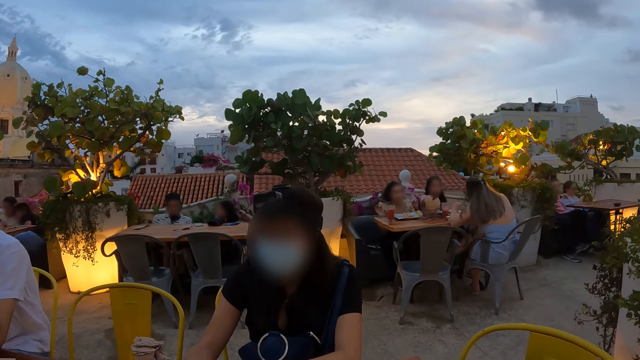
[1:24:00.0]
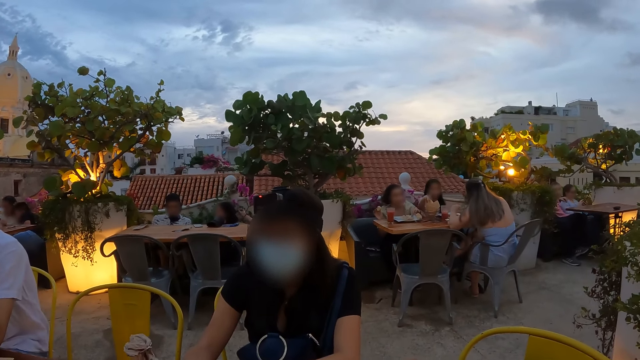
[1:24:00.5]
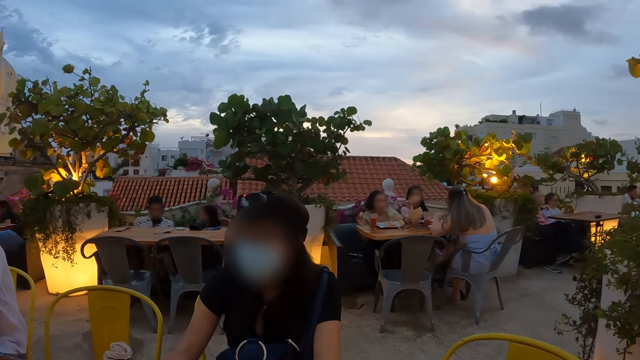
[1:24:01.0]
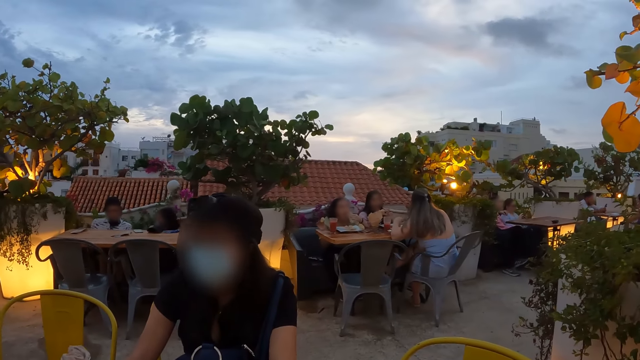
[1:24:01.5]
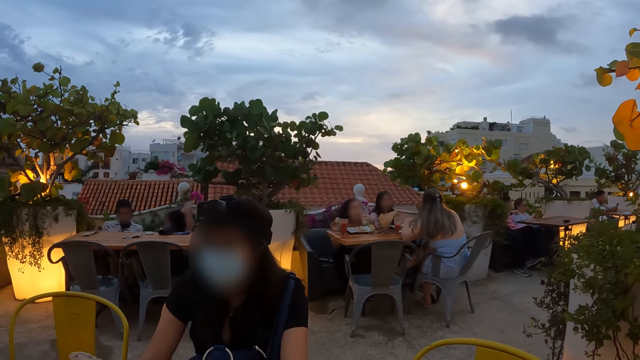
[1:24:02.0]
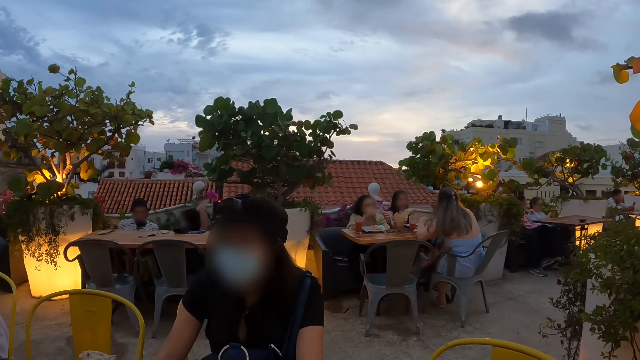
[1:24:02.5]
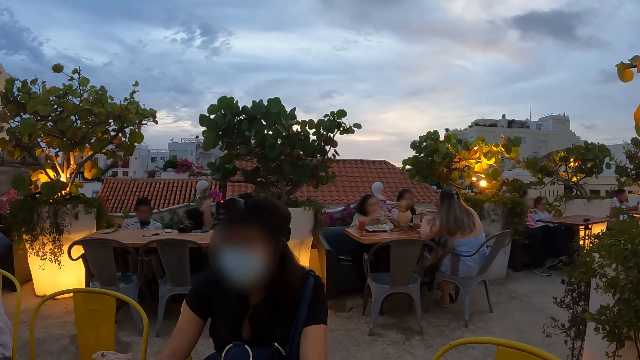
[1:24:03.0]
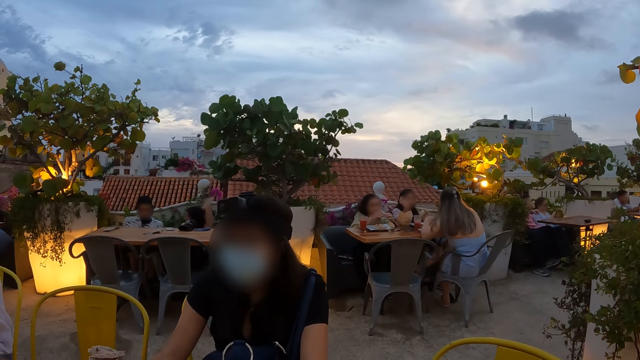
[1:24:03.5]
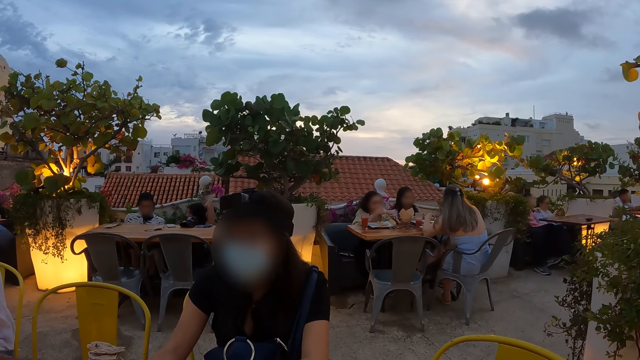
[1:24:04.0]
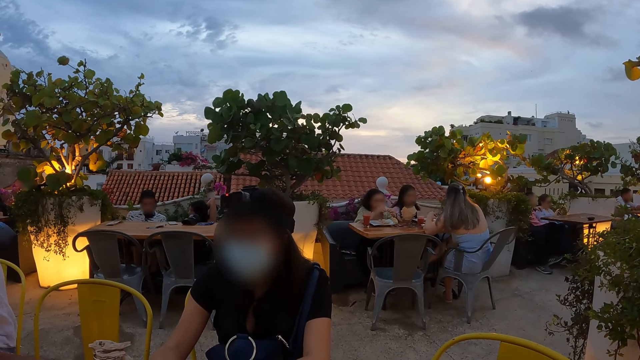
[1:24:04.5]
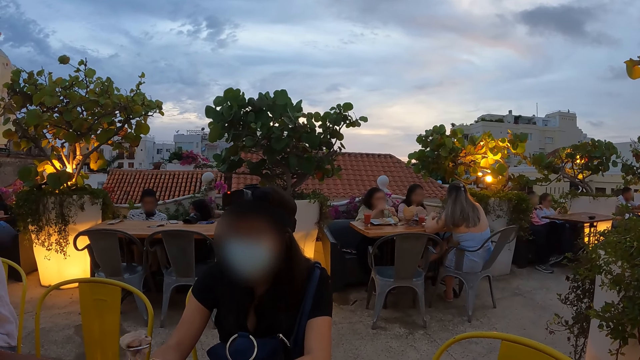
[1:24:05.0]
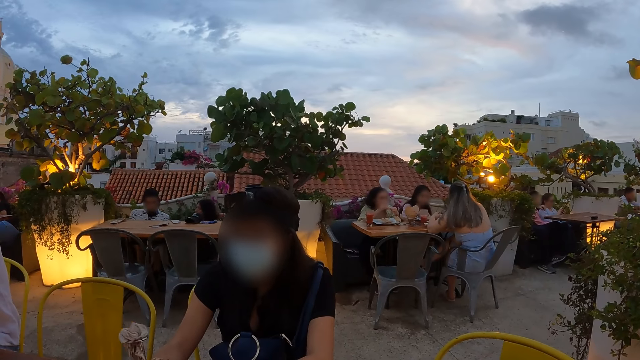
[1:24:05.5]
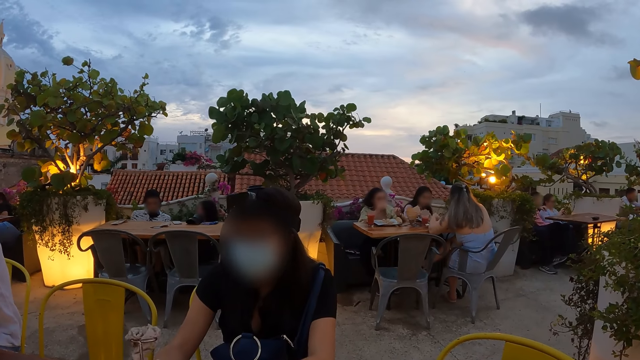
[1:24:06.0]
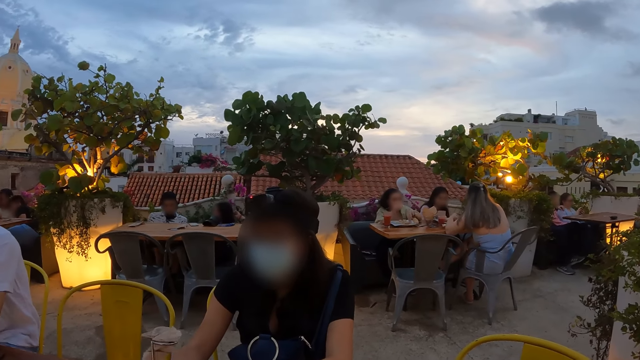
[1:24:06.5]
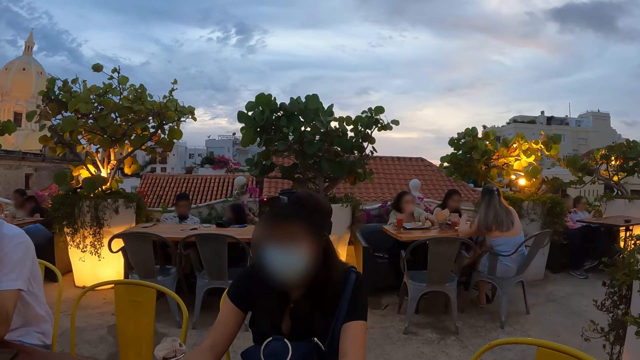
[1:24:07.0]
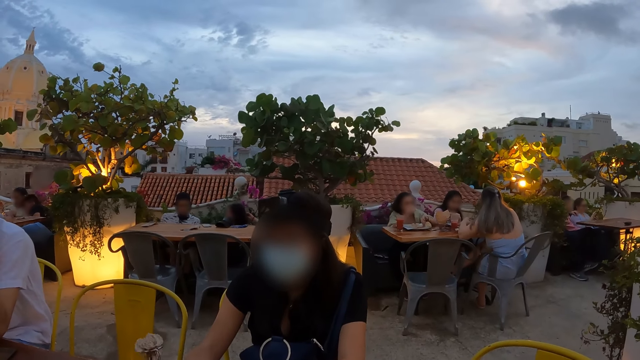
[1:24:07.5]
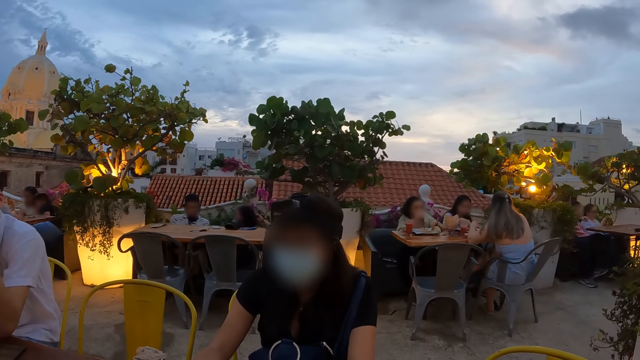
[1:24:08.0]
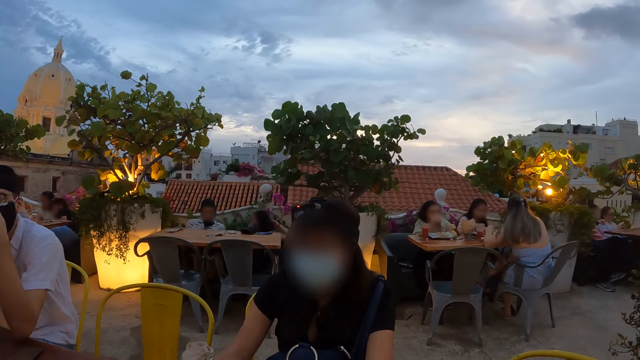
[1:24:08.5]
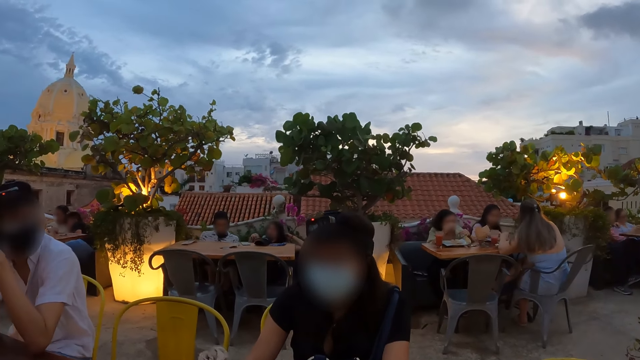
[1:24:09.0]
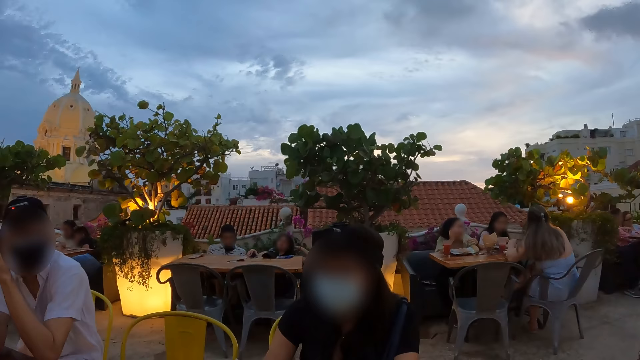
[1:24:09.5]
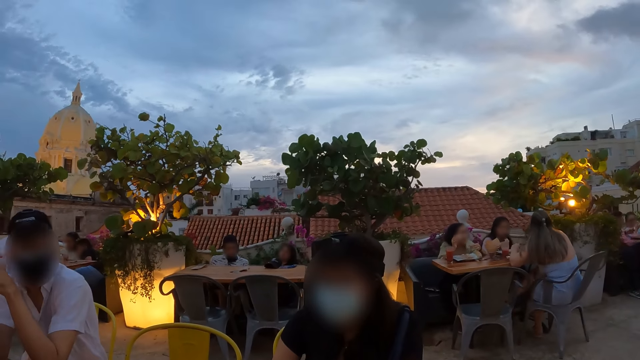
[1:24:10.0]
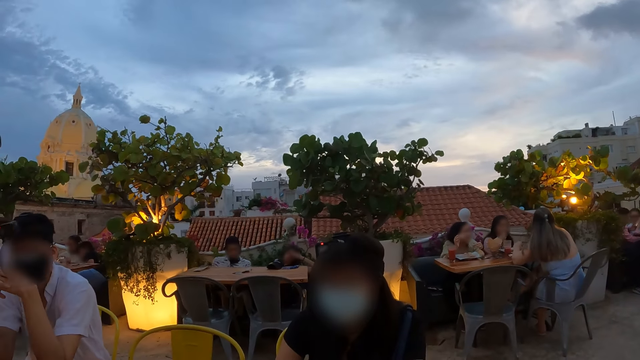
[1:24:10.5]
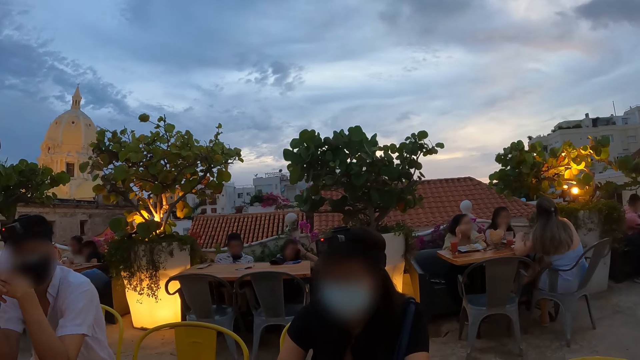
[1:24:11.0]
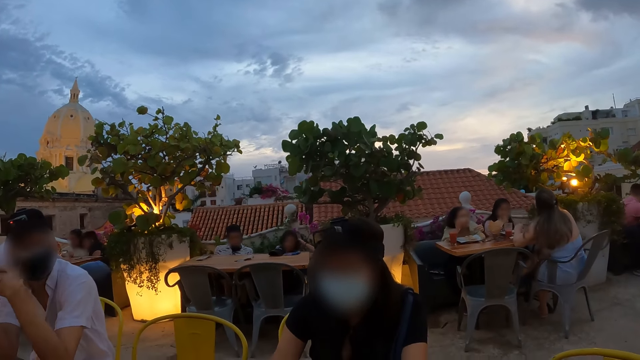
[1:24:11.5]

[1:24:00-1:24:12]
A person nods the head. The person rotates the accessory on the table.

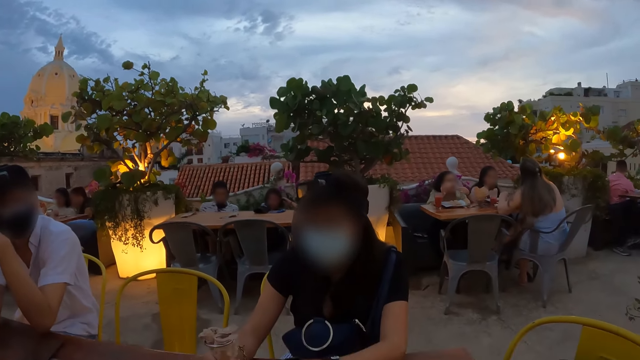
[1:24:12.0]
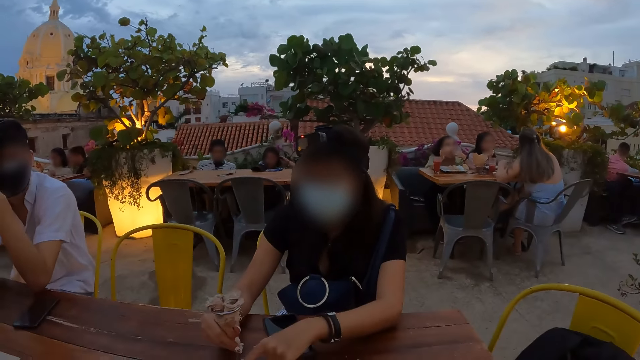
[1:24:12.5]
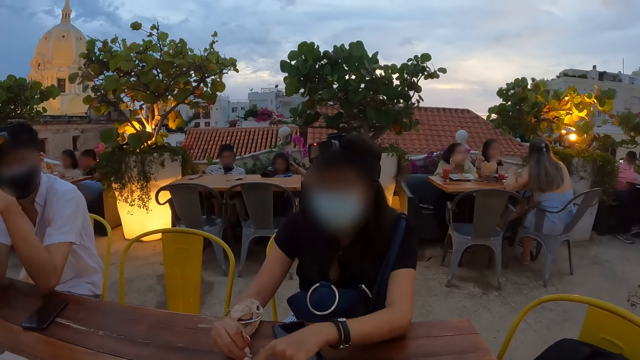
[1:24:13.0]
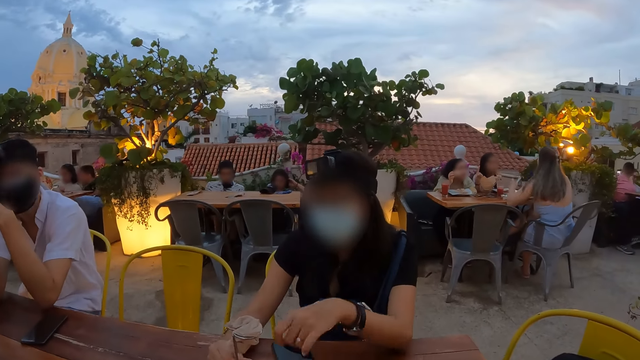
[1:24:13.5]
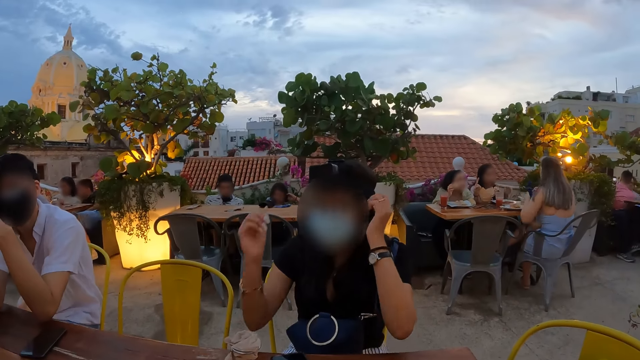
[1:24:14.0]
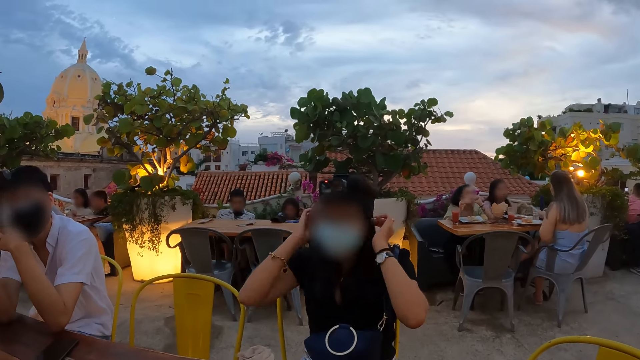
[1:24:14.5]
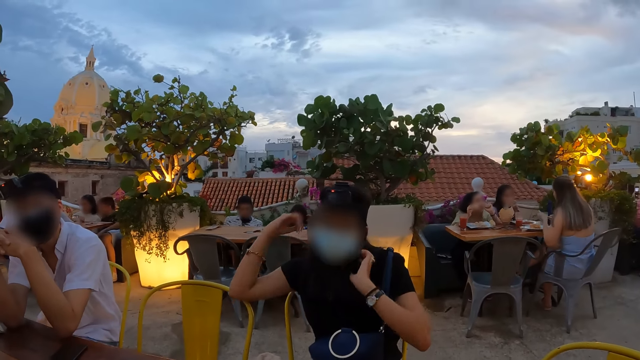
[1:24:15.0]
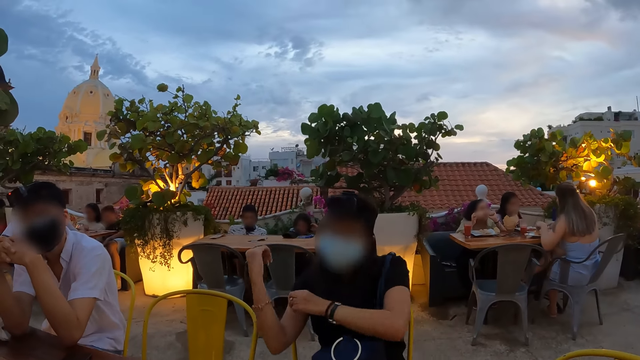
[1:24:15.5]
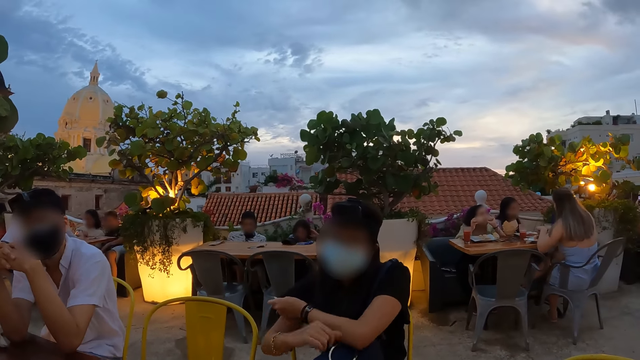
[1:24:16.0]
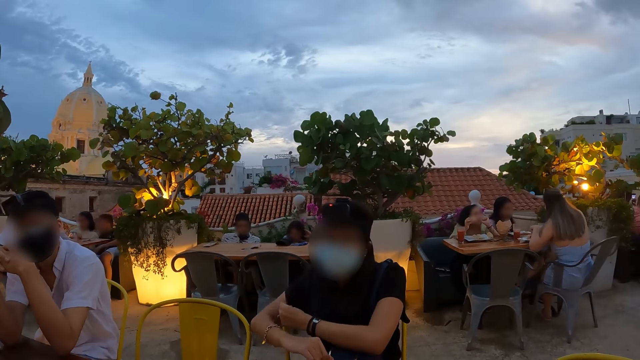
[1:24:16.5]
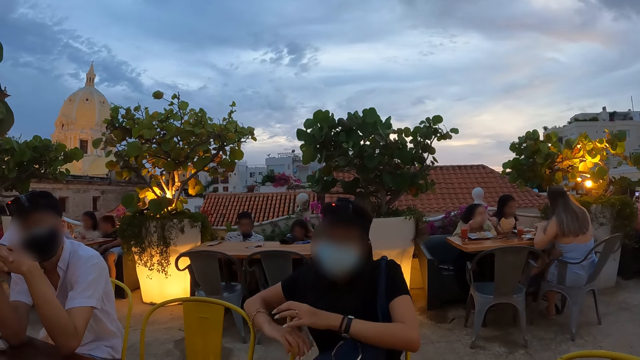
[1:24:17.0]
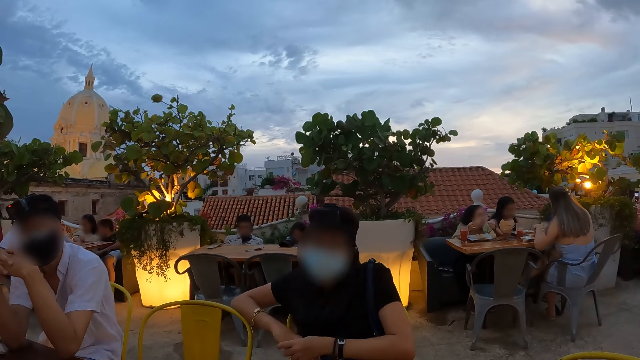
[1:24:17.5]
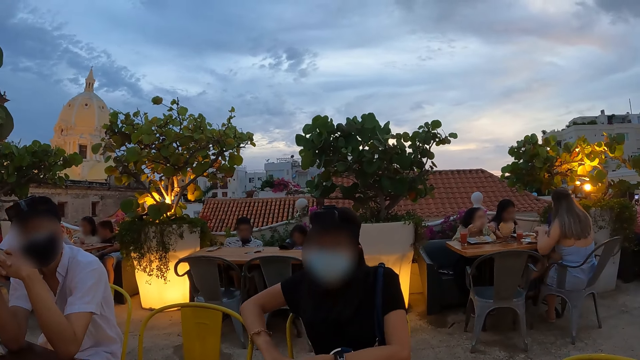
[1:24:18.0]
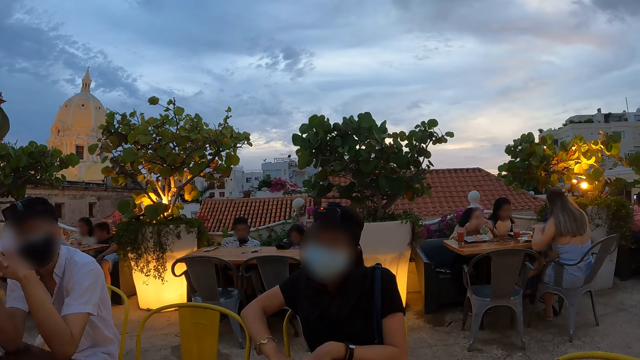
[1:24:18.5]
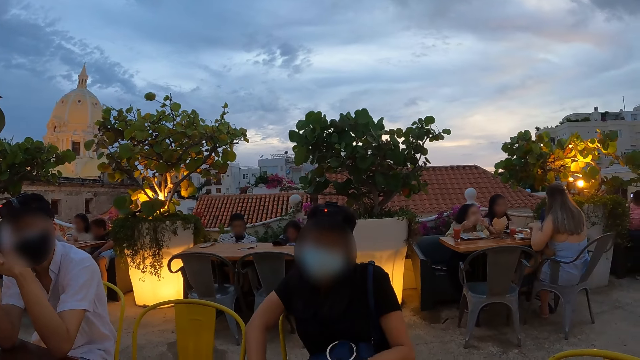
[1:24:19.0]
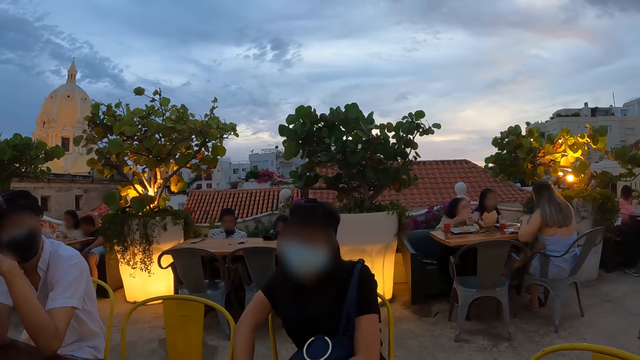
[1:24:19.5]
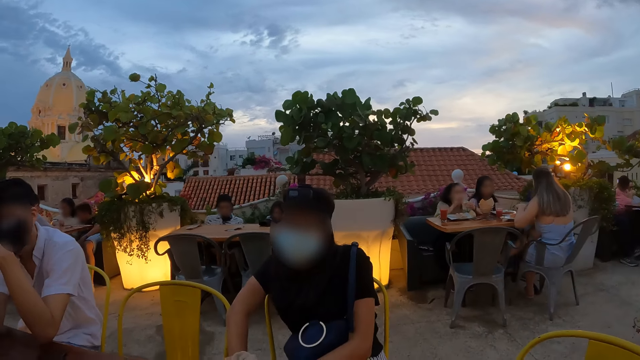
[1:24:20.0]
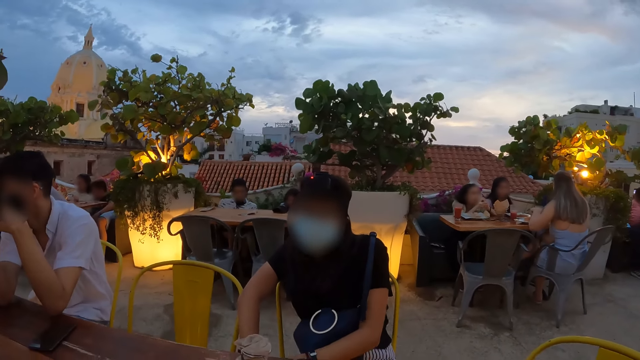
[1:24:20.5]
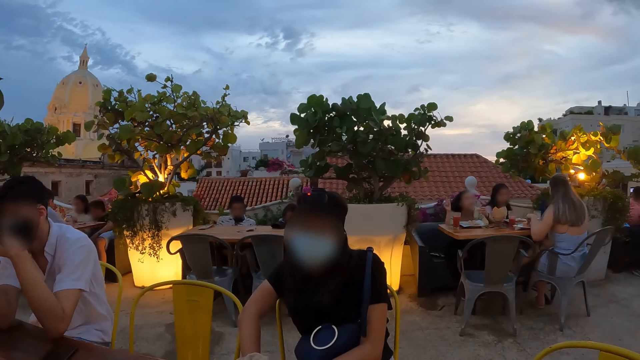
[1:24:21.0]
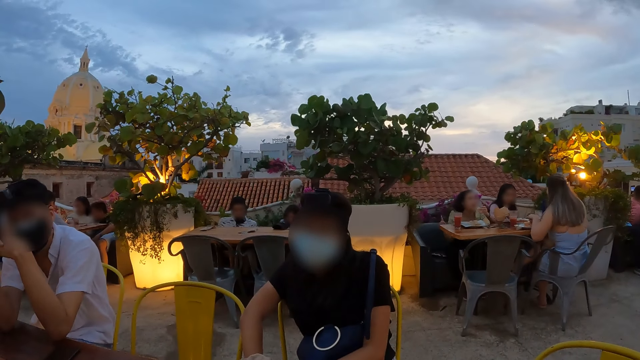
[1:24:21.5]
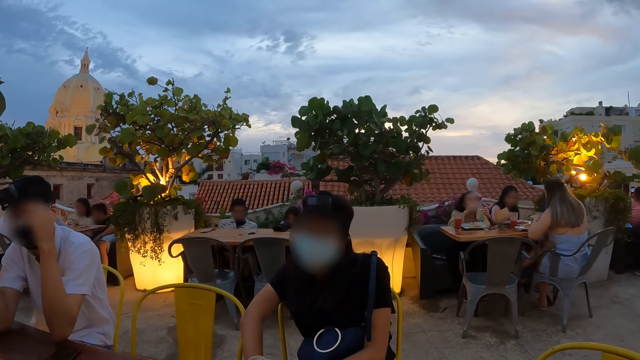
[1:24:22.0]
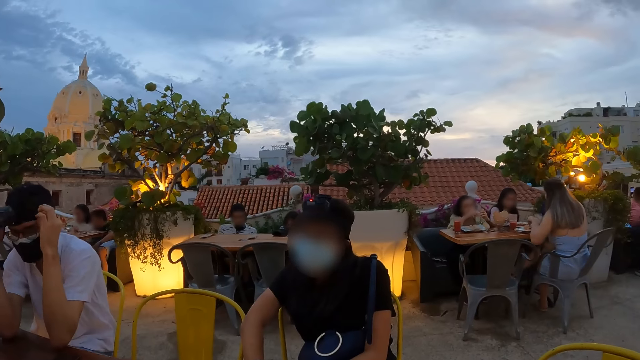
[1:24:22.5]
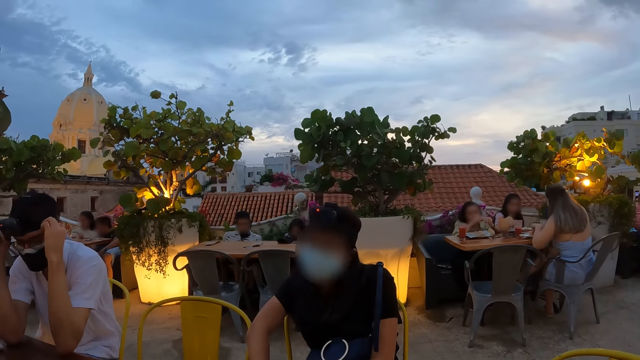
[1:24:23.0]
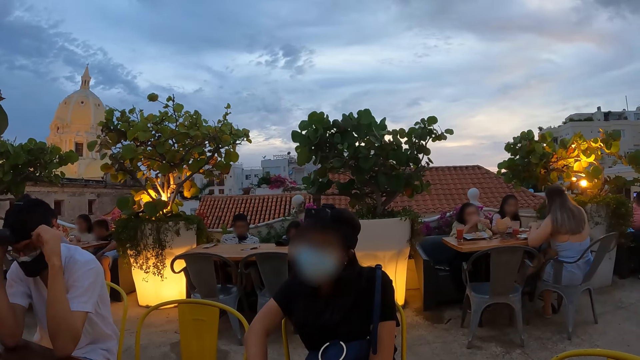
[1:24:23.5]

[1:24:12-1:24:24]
The woman touches her hair with both hands. The woman touches the camera. The woman adjusts her cloth with her left hand. The woman places her right hand on the chair. A man adjusts the head camera on his head with both hands.
